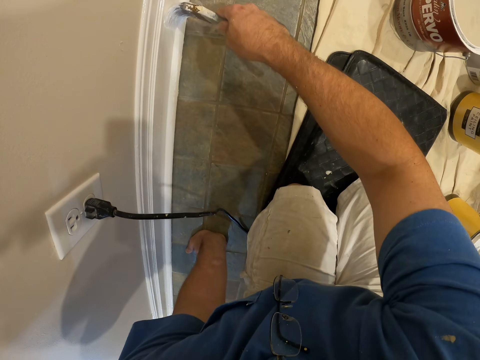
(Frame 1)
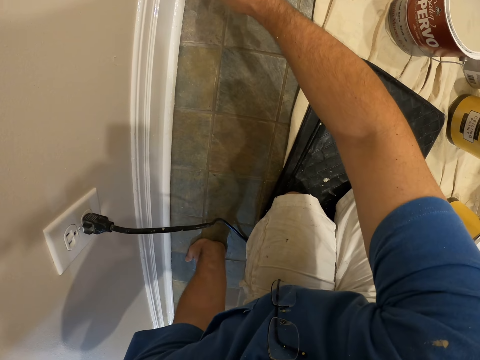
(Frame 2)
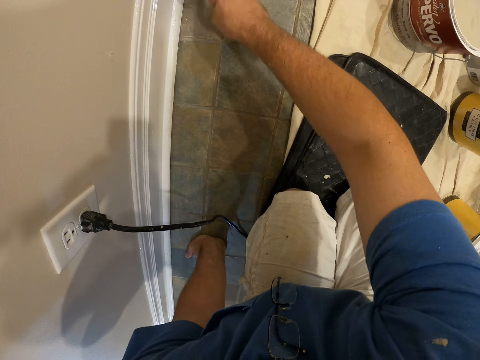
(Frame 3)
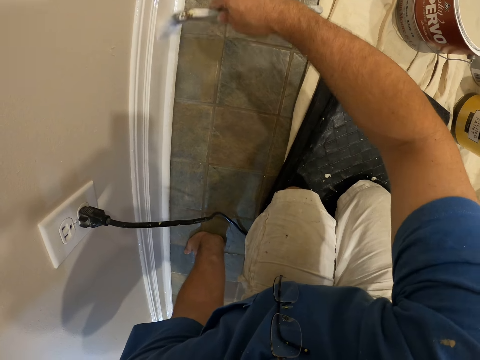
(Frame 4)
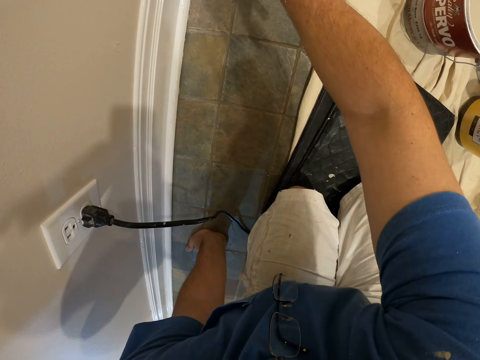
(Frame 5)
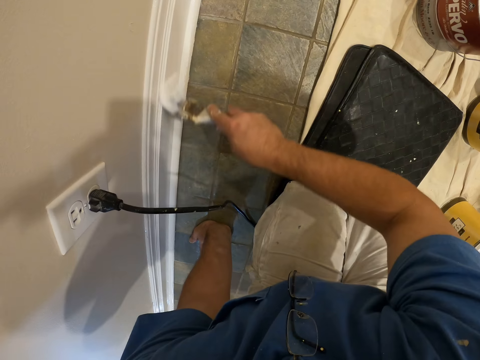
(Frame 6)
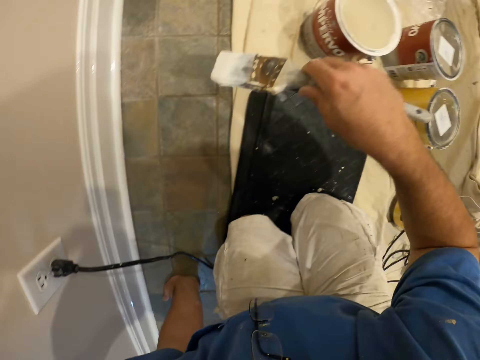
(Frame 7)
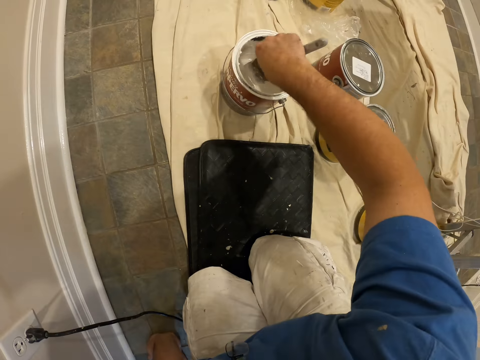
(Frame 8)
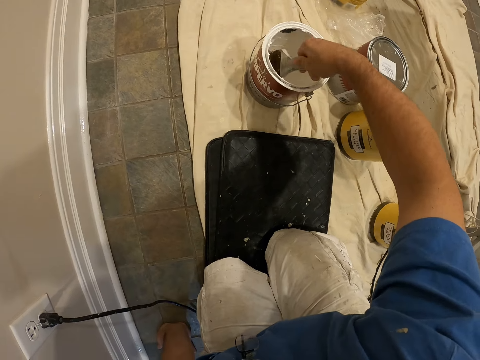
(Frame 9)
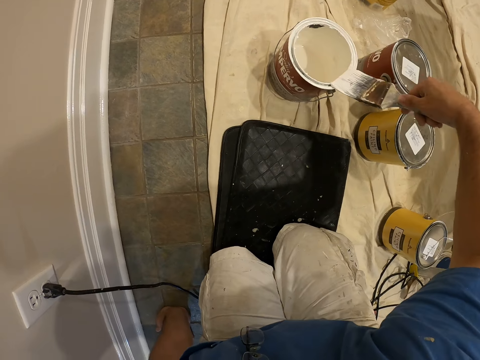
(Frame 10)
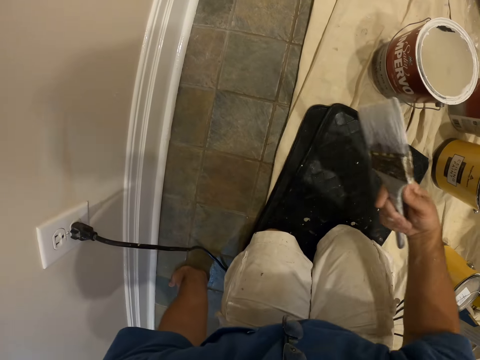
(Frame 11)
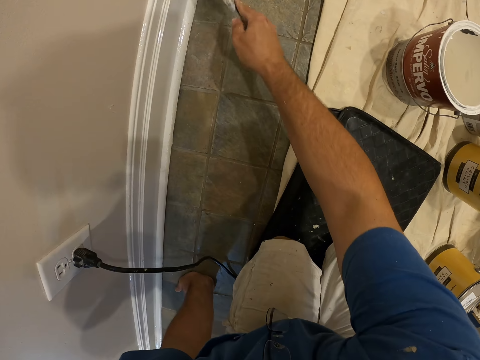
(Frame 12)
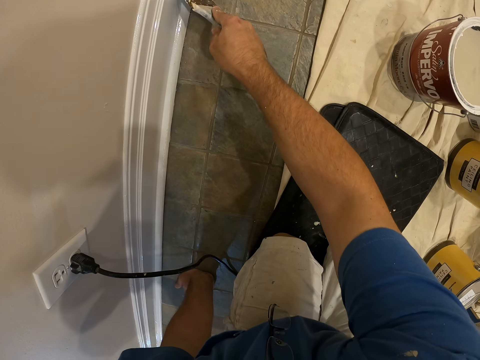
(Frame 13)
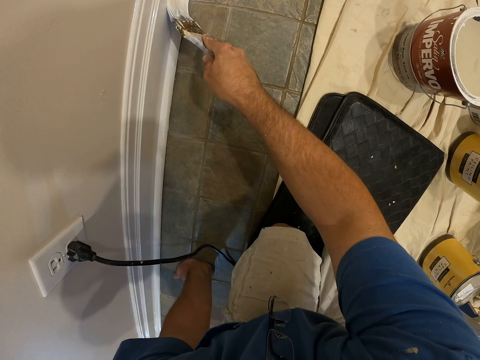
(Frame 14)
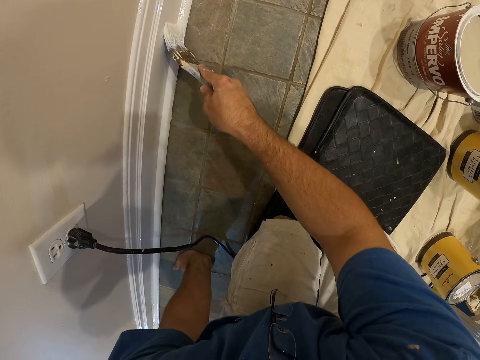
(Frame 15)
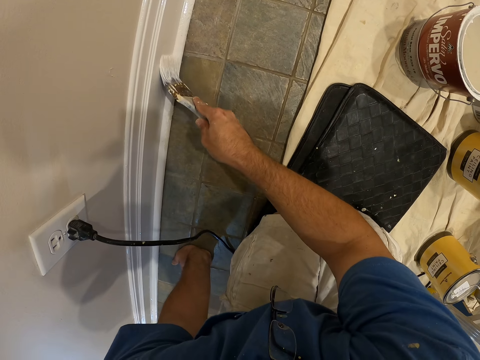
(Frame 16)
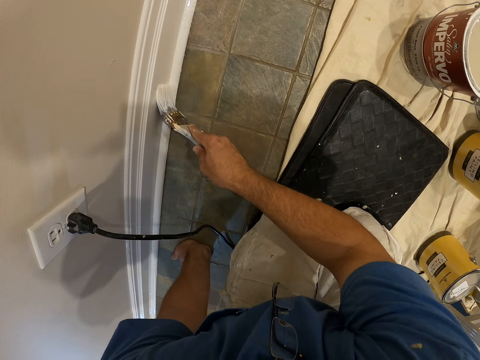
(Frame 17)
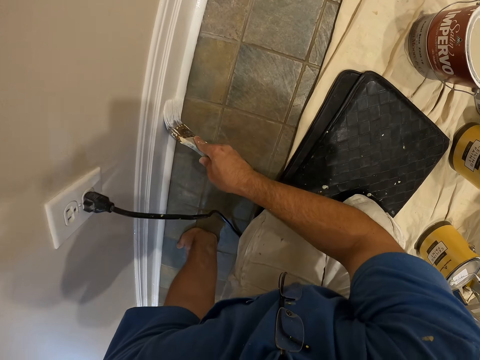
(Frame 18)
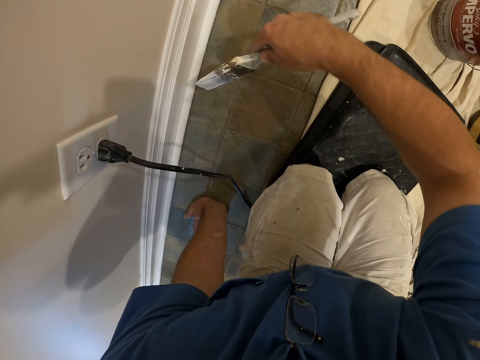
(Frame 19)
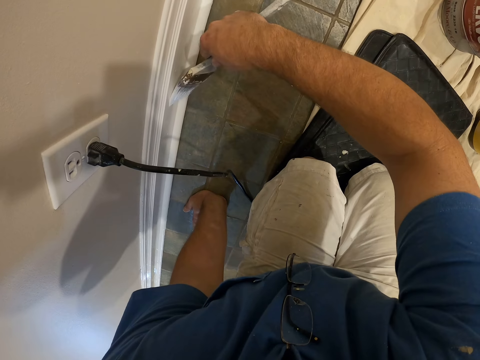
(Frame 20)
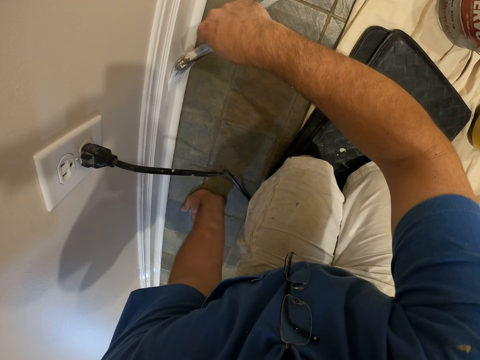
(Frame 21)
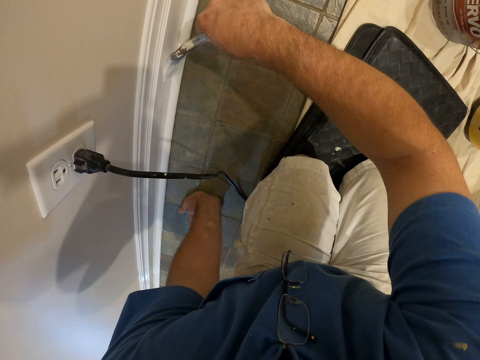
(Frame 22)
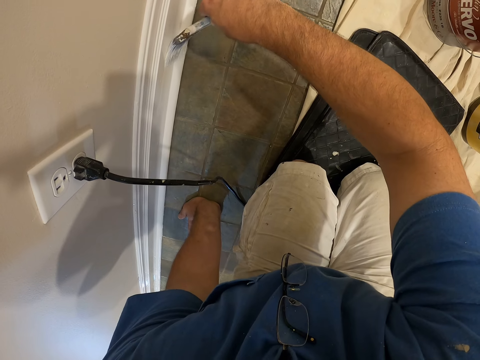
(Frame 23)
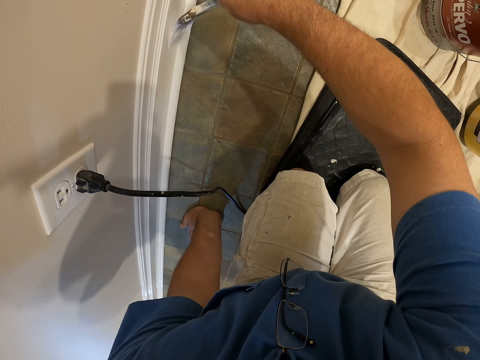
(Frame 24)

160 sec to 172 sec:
The camera wearer dips the paint brush into the paint container with his right hand. He removes the paint brush from the paint container with his right hand. He paints the wall of the room or the baseboard.

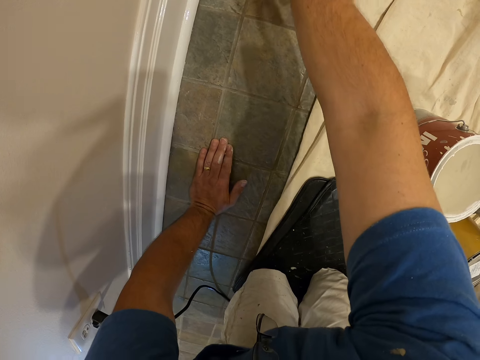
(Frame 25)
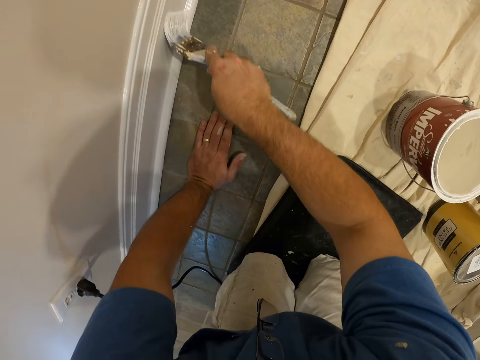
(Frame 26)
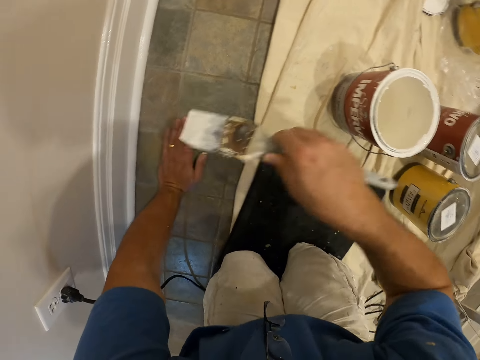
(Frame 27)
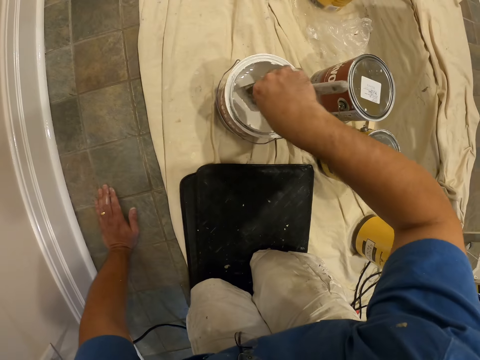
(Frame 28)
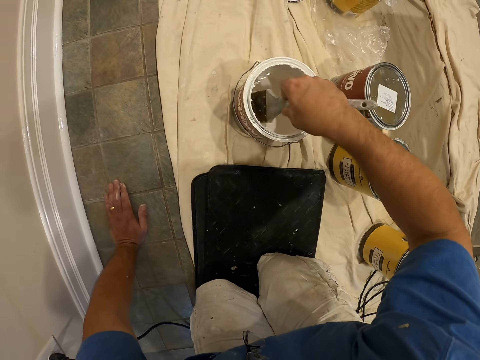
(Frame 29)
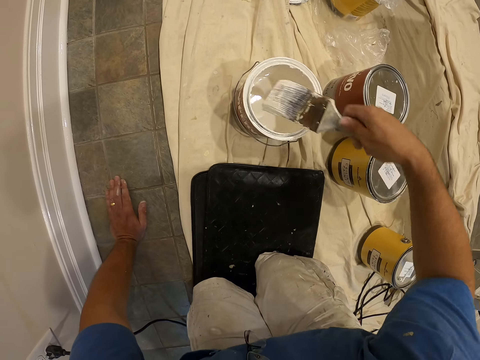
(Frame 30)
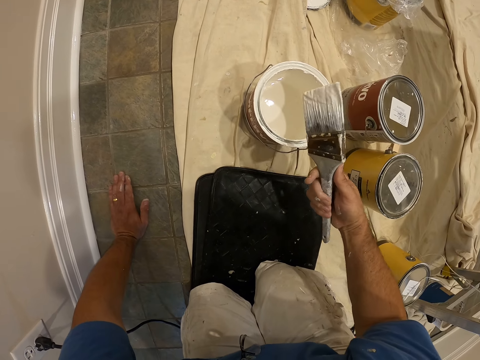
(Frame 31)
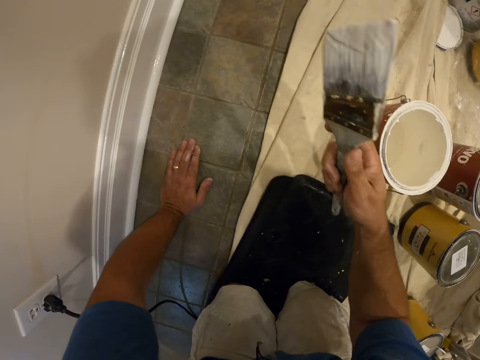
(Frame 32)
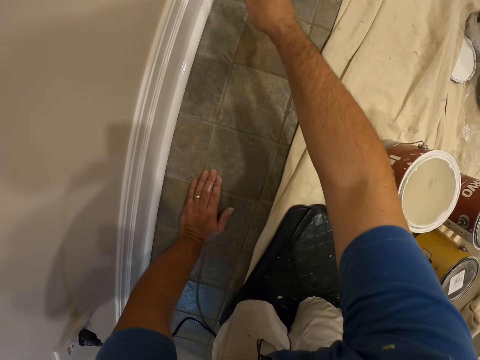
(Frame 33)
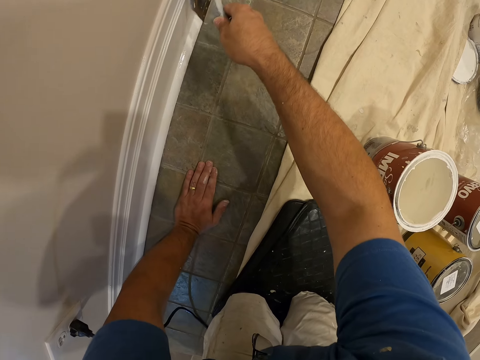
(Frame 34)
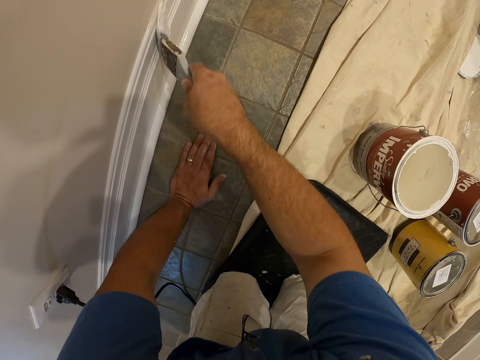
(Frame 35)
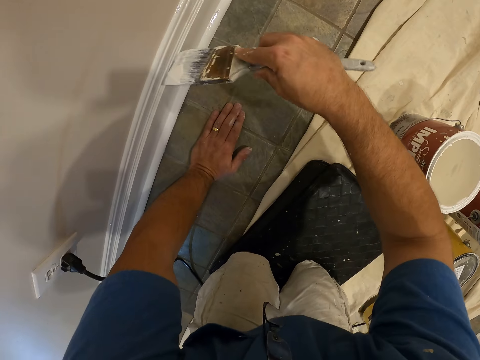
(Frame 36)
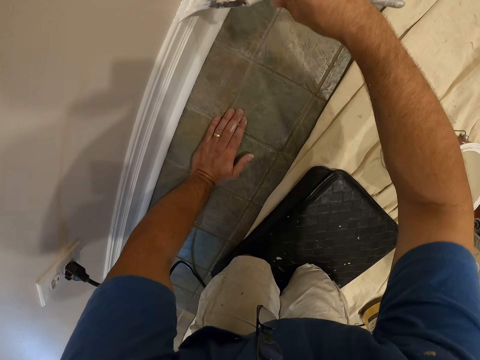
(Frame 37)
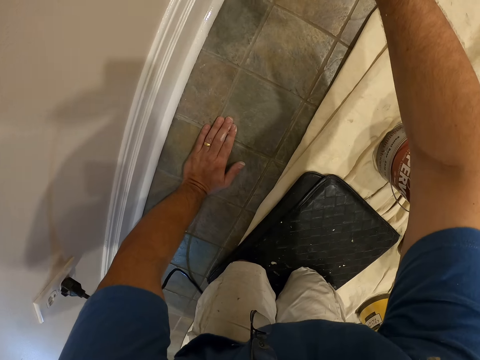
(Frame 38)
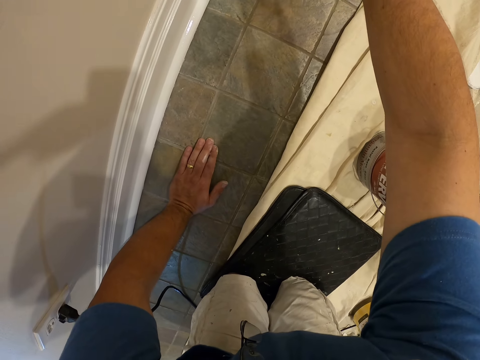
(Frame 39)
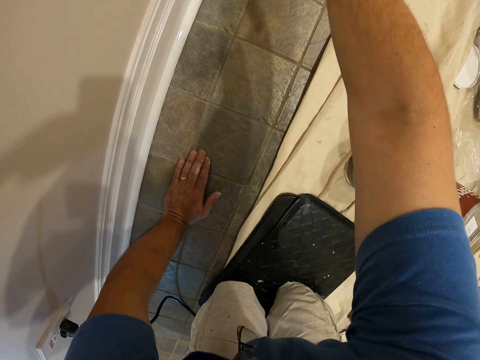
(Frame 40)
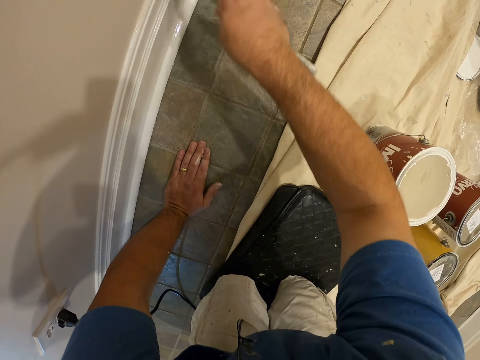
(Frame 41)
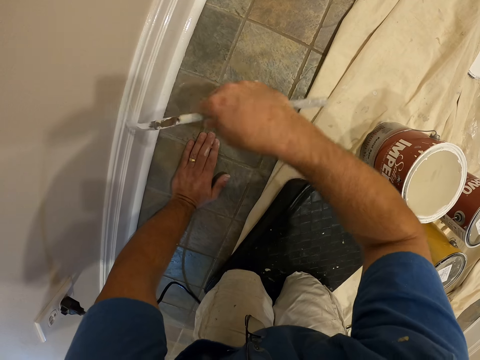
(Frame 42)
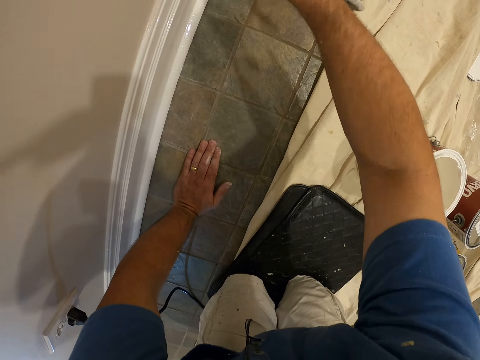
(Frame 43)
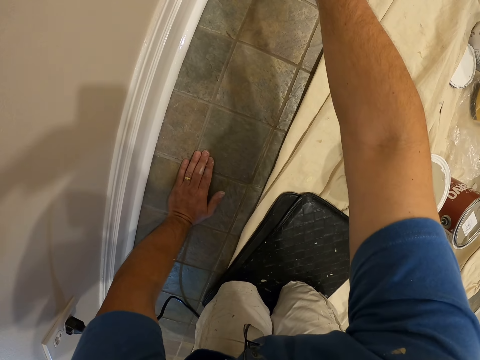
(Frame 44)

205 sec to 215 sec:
The camera wearer dips the paint brush into the paint container with his right hand. He removes the paint brush from the paint container with his right hand. He paints the wall of the room or the baseboard.

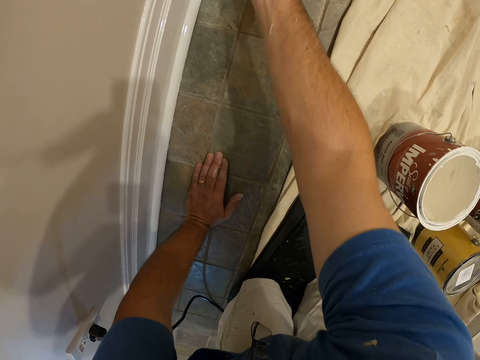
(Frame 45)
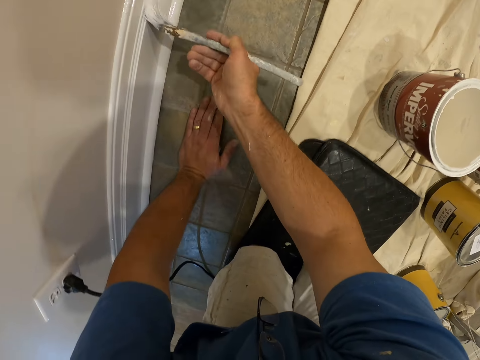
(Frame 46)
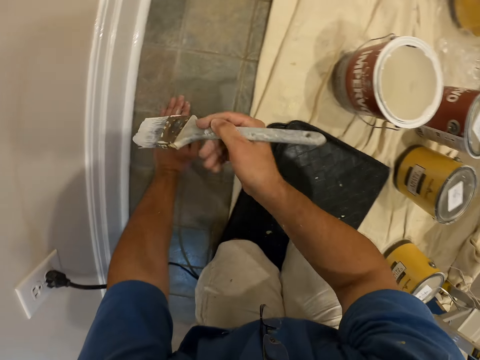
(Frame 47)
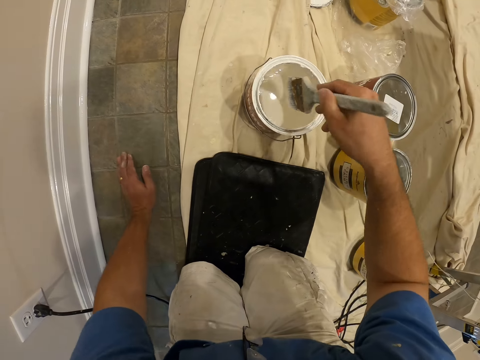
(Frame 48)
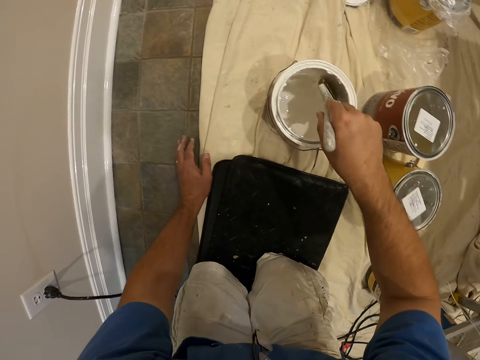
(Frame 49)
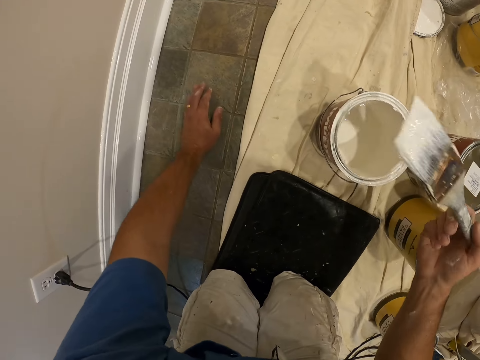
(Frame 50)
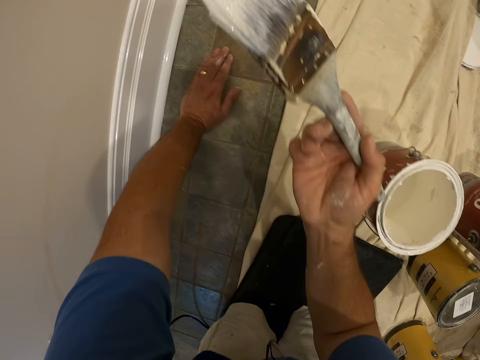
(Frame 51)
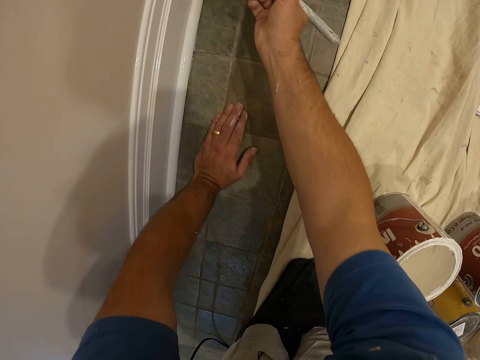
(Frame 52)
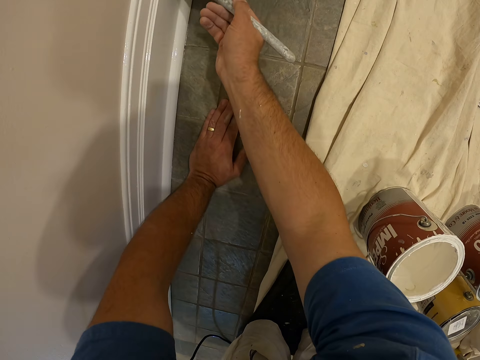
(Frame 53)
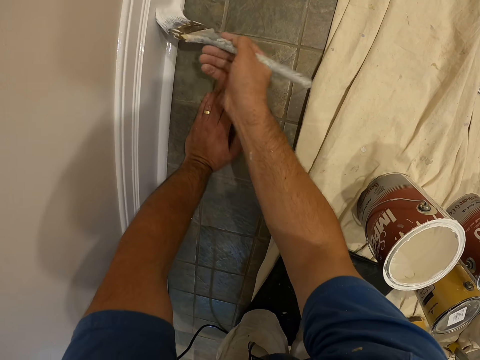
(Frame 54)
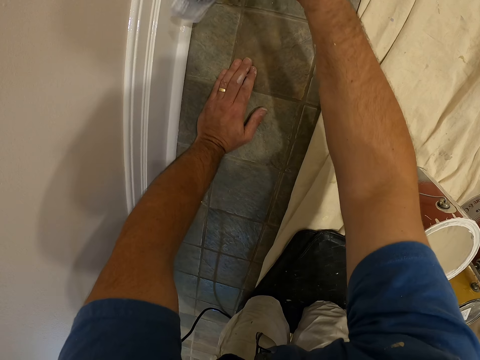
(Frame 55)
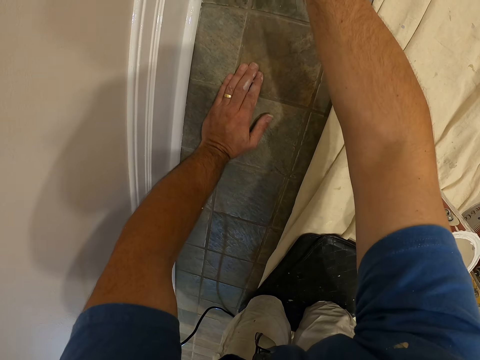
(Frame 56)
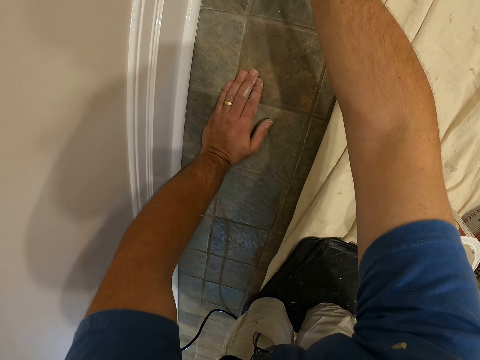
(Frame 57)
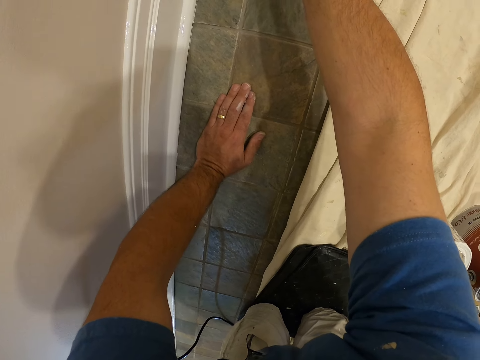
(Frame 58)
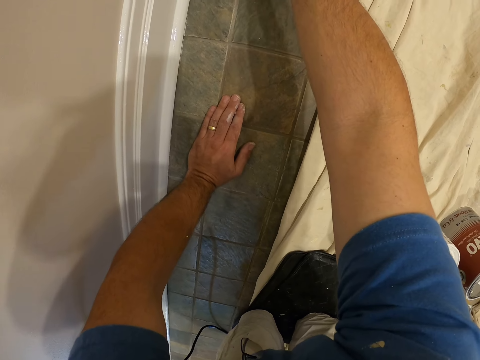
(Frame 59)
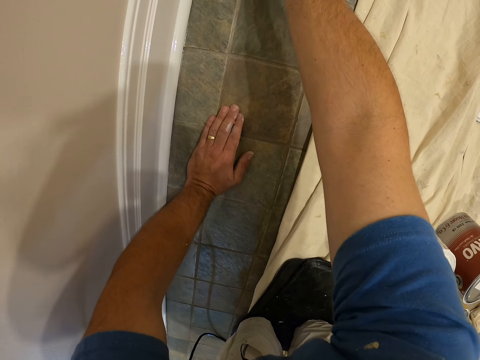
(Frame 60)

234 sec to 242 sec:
The camera wearer dips the paint brush into the paint container with his right hand. He removes the paint brush from the paint container with his right hand. He paints the wall of the room or the baseboard.
